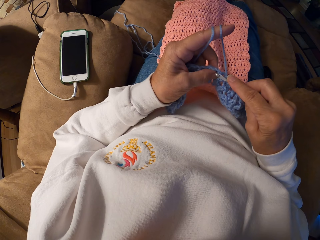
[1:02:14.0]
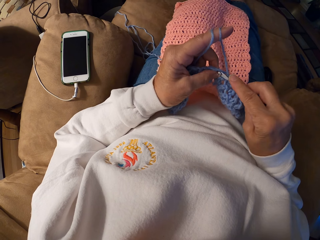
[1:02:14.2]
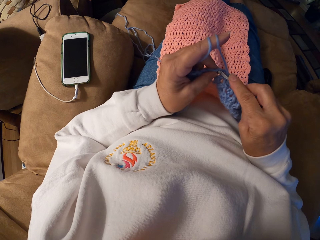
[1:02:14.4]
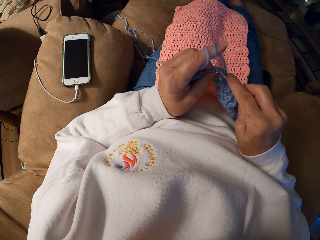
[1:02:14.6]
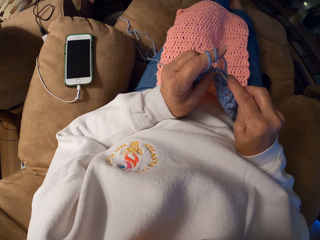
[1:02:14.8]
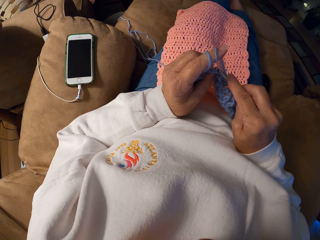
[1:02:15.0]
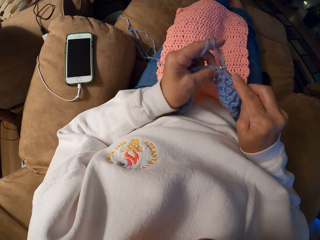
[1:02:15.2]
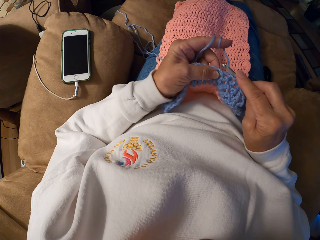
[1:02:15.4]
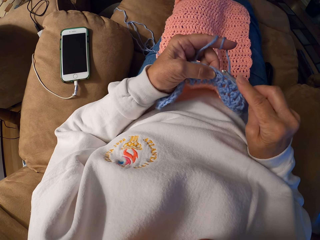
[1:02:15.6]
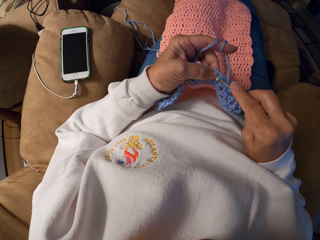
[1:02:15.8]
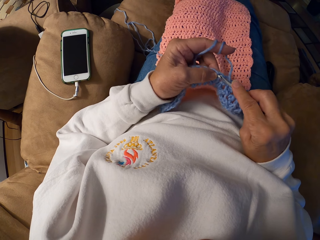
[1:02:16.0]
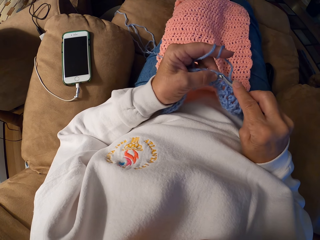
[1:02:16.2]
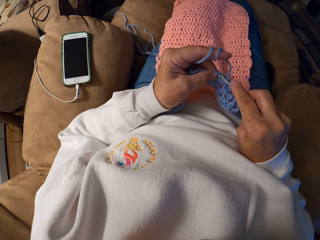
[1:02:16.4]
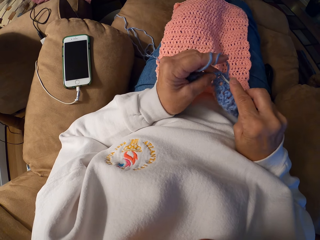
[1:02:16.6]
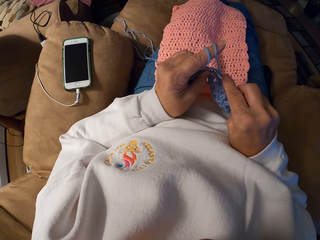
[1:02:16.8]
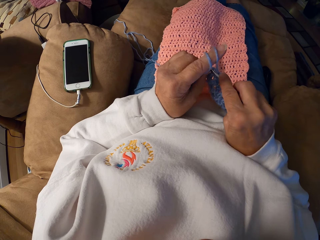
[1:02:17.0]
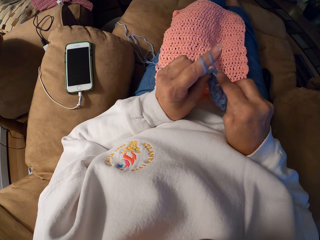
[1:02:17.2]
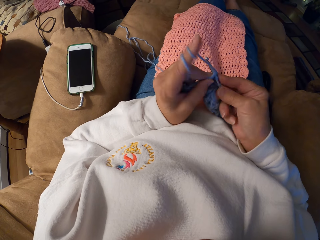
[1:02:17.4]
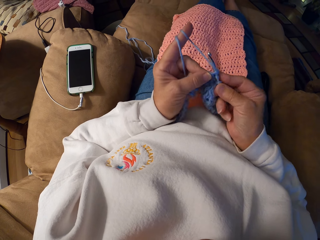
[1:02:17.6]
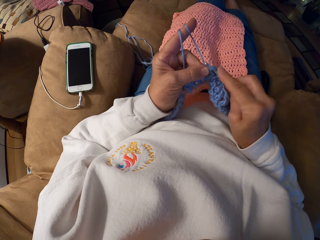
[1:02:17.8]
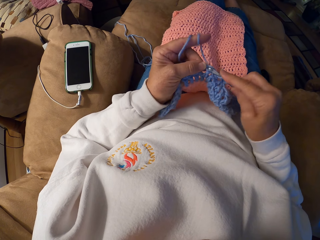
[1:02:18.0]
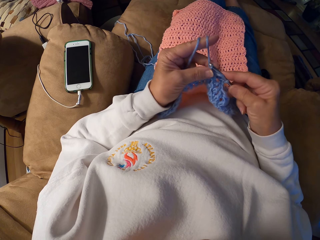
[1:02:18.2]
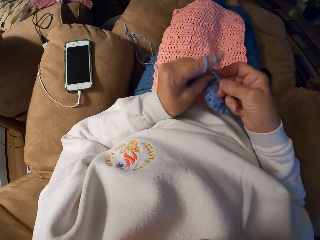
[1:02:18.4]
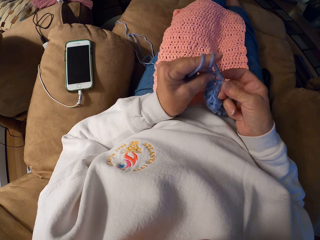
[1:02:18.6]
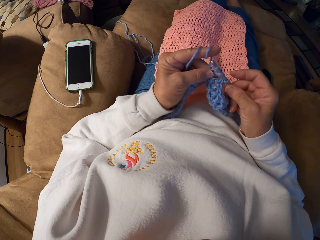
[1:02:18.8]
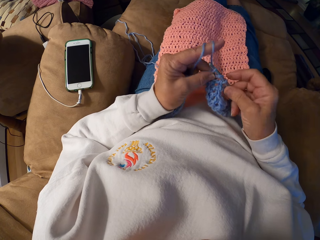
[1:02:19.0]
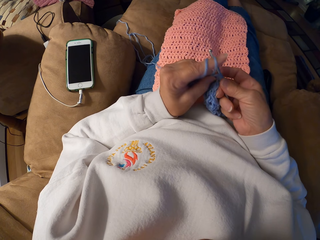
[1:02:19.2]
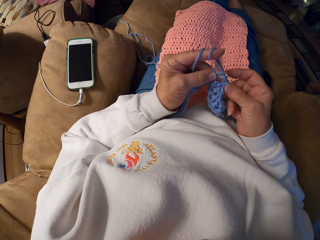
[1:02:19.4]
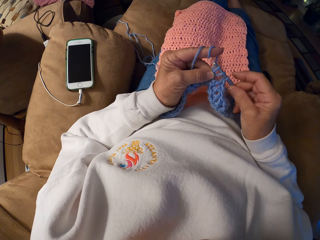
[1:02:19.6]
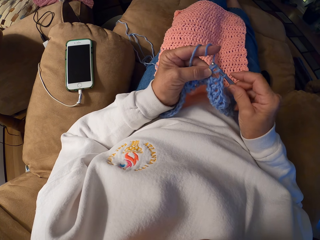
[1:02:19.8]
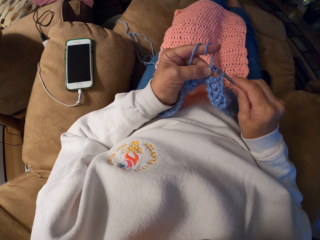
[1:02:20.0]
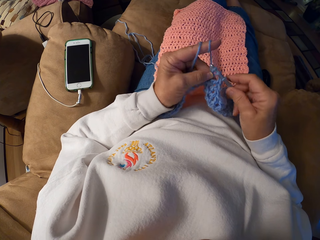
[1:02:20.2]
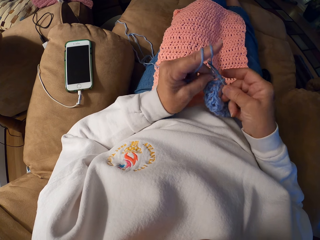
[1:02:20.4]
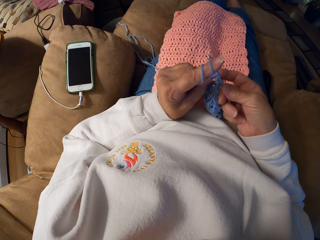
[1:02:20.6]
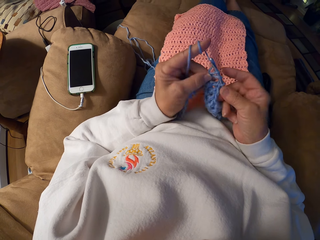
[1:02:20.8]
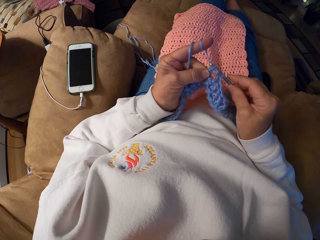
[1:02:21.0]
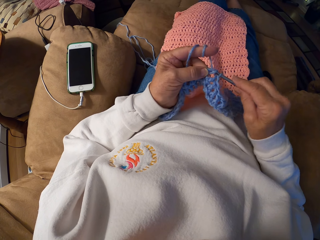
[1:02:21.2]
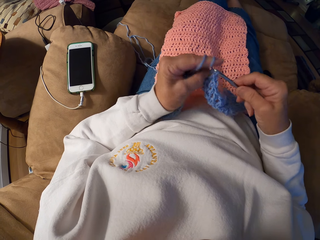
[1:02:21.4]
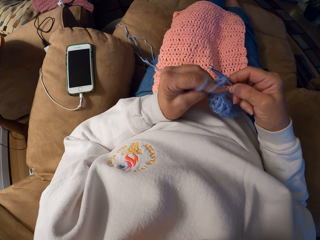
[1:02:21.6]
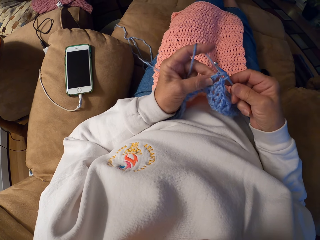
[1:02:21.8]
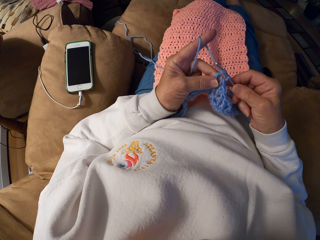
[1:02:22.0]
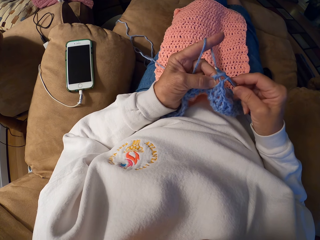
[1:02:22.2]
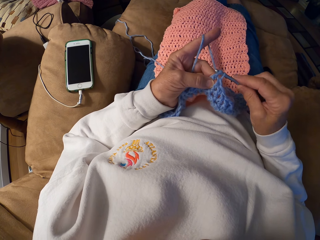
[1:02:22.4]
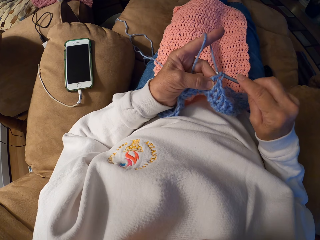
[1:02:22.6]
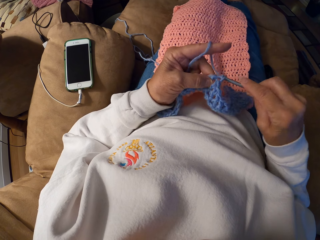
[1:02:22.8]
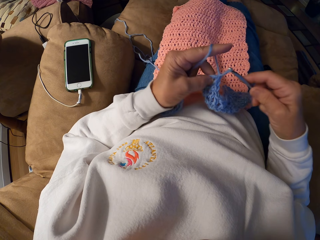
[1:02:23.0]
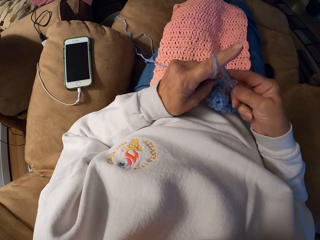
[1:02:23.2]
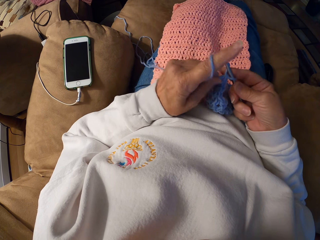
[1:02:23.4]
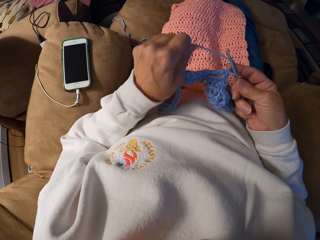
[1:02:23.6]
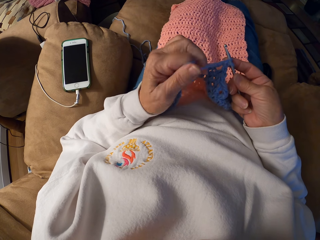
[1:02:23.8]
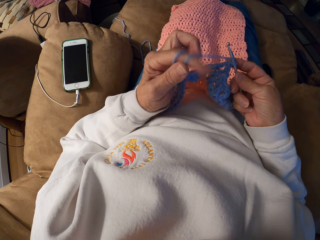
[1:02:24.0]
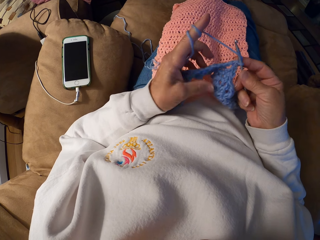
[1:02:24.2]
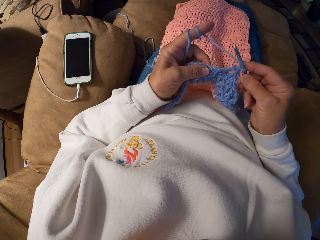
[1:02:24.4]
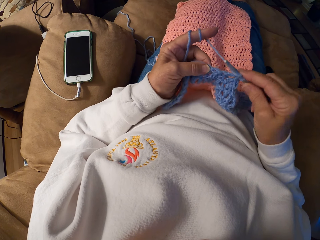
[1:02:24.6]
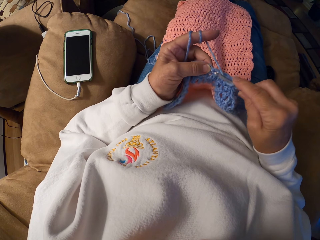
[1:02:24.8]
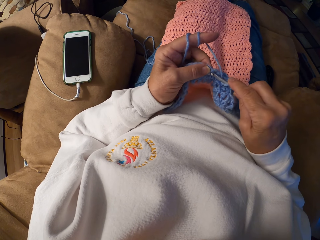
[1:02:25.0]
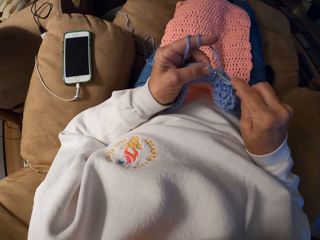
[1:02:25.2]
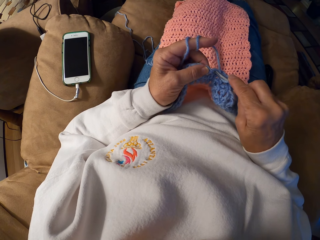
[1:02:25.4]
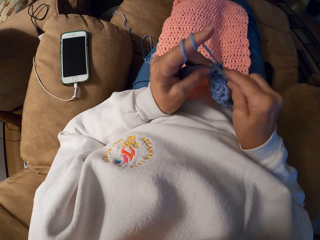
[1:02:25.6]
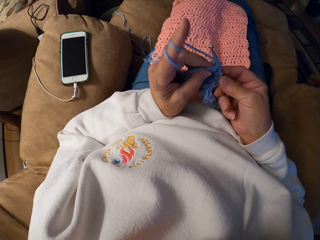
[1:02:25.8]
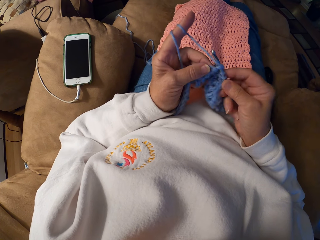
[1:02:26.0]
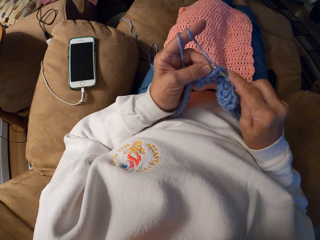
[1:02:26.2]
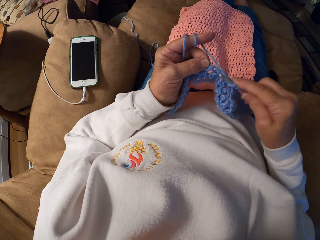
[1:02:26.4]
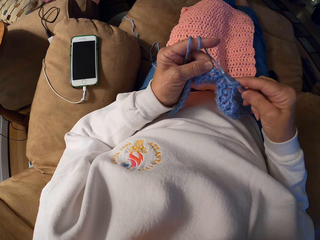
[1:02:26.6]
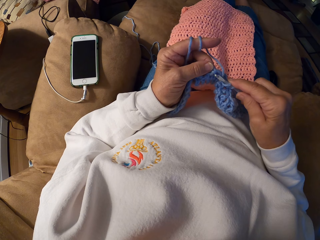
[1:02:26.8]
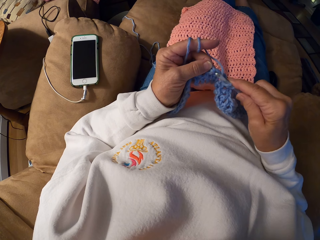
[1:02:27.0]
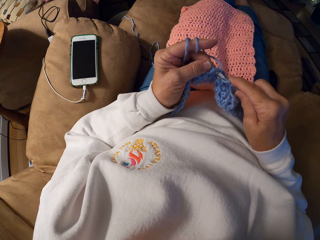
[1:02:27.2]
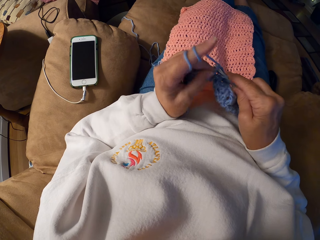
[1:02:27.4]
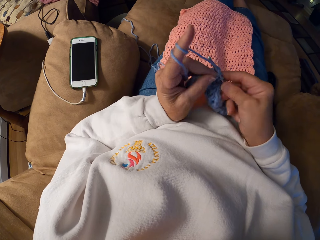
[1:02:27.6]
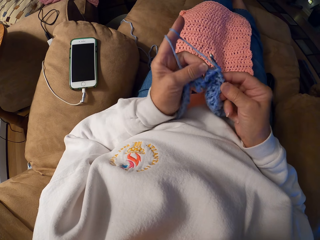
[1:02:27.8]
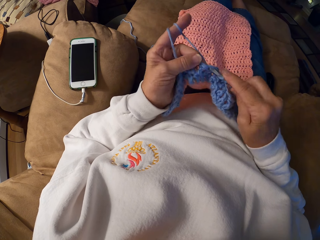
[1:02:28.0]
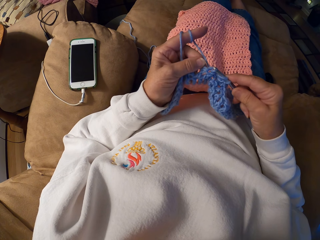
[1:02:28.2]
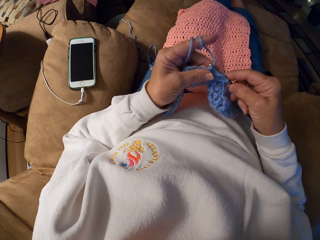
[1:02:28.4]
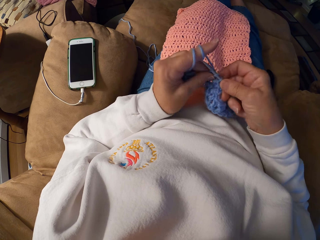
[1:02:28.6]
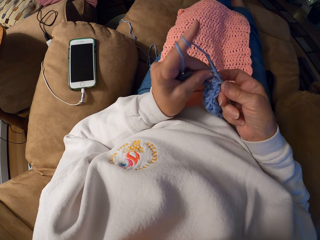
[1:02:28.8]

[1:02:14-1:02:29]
The camera wearer knits the fabric with a crochet hook. She rolls the thread around her finger. She holds the fabric. She knits the fabric with the crochet hook.

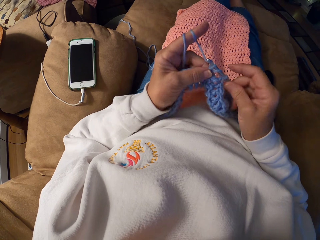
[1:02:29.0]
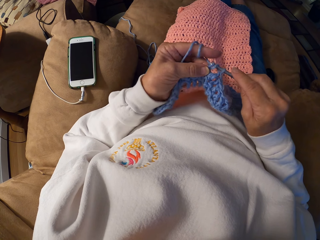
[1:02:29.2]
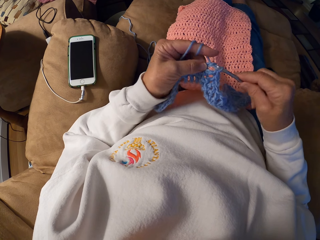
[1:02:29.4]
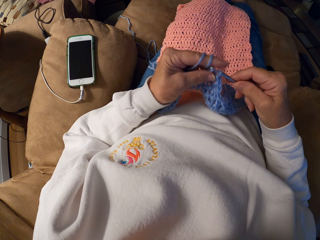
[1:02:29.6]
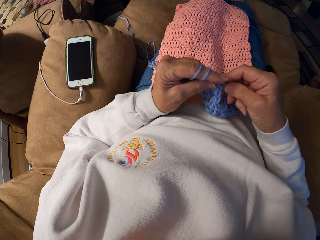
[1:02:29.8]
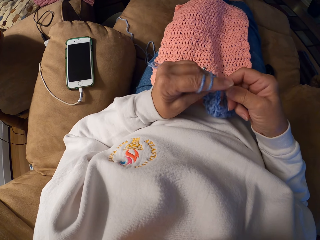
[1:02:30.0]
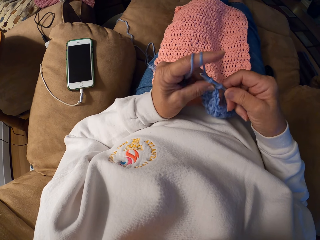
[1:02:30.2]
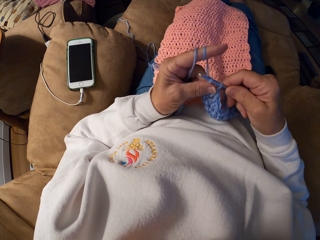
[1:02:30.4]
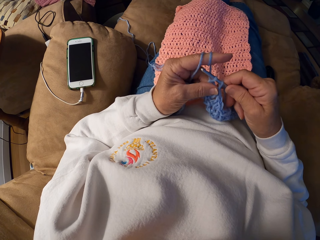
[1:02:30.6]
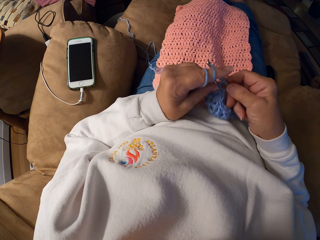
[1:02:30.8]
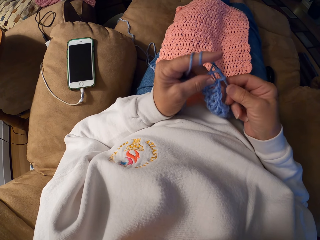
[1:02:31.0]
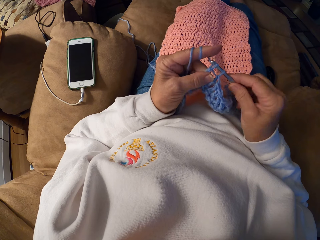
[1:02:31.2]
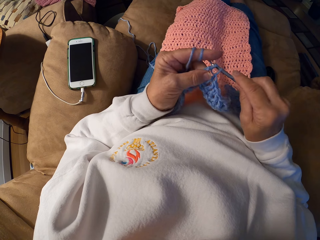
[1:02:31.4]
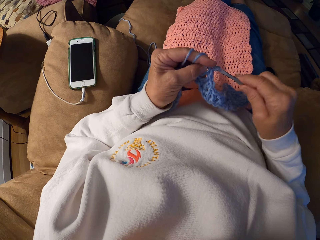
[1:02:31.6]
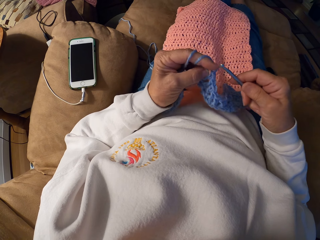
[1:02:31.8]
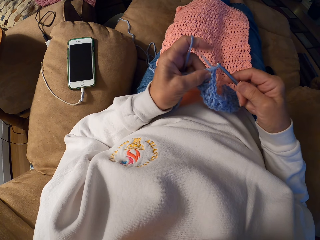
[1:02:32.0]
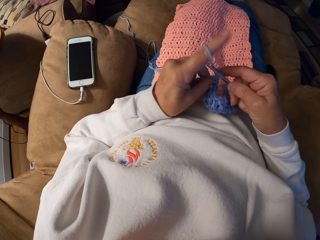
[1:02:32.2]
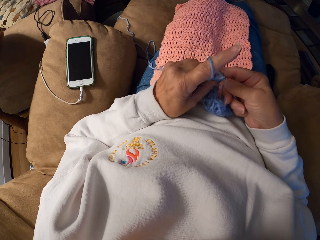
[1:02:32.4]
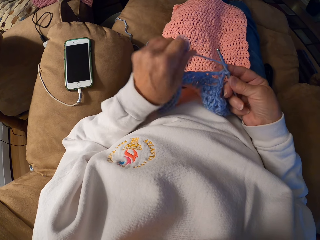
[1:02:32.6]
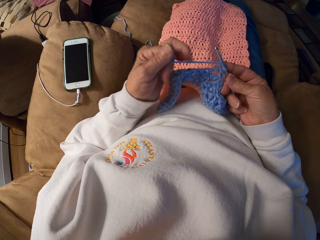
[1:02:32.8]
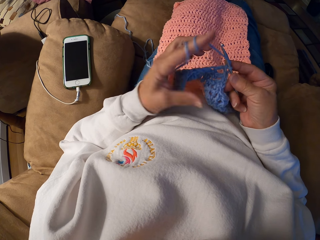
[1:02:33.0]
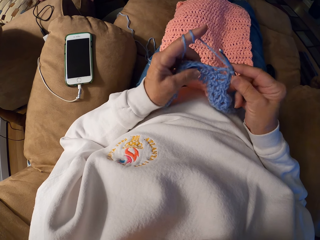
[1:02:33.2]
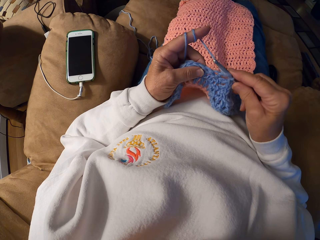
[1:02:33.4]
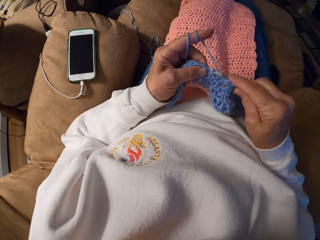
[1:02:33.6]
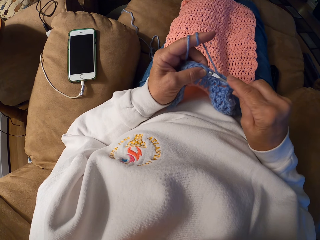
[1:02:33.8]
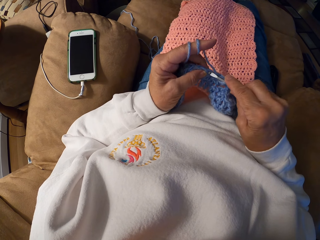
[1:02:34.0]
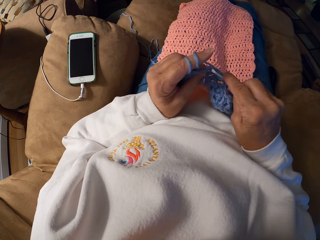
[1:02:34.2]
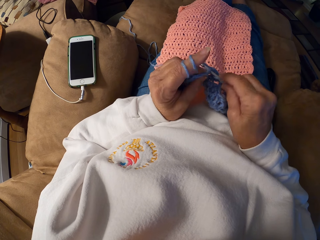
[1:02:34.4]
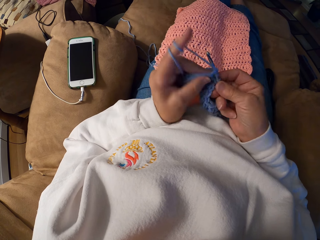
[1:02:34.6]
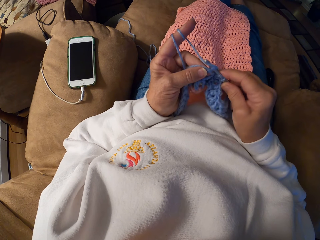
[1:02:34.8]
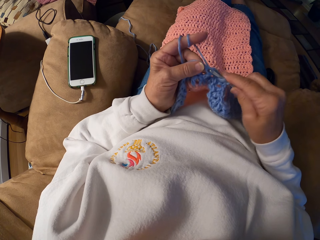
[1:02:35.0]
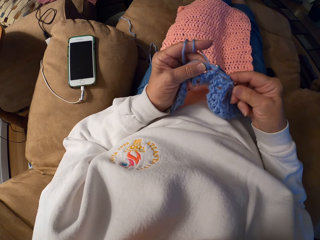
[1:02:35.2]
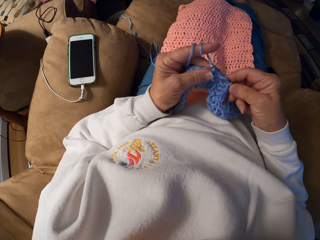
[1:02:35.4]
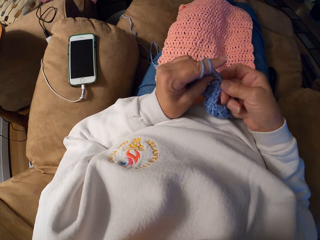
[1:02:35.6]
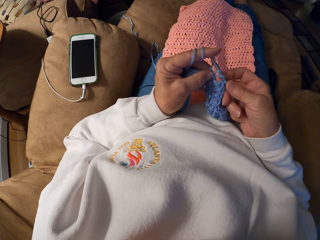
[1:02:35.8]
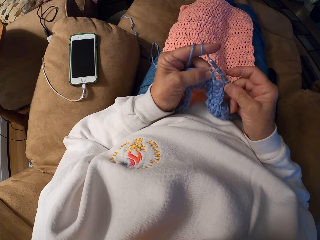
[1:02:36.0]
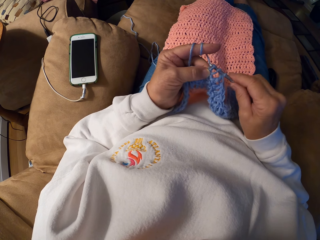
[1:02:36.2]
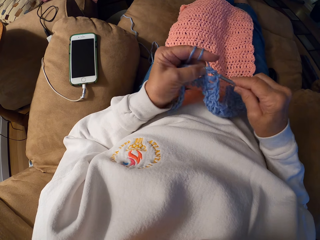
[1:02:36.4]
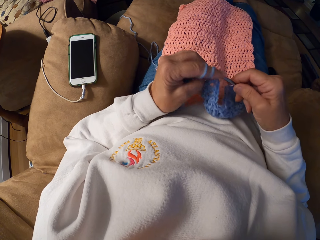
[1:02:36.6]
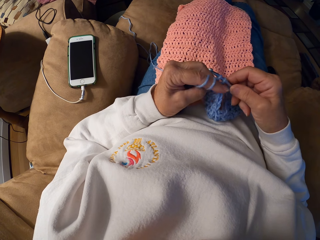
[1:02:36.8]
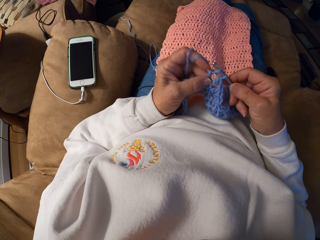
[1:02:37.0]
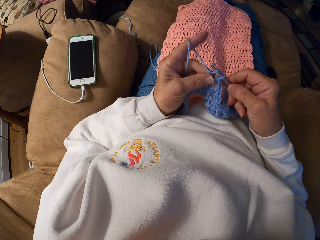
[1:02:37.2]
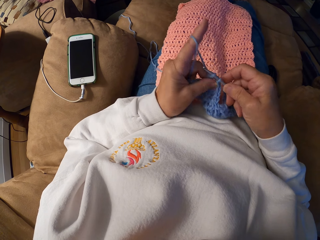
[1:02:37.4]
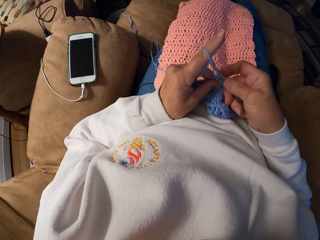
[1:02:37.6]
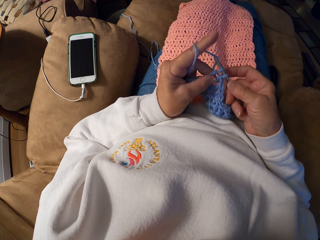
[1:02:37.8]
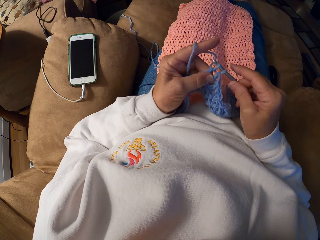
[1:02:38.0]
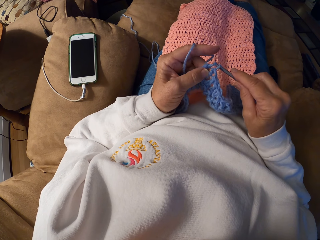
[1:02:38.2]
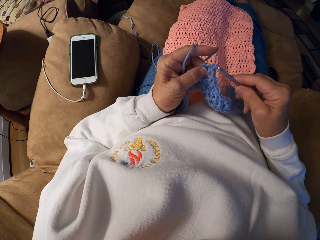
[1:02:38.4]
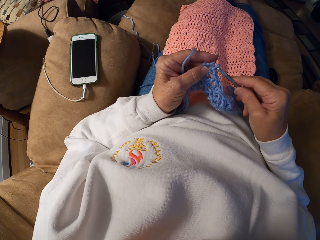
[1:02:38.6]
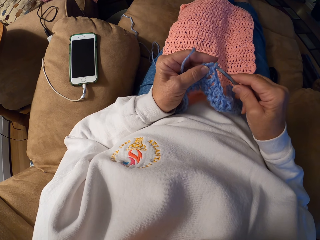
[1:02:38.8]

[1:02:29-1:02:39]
The camera wearer rolls the thread around her finger. She holds the fabric. She knits the fabric with a crochet hook.
